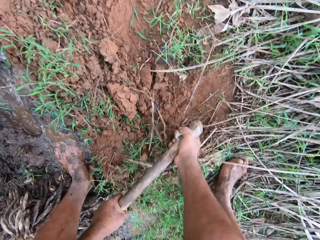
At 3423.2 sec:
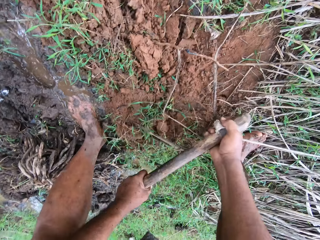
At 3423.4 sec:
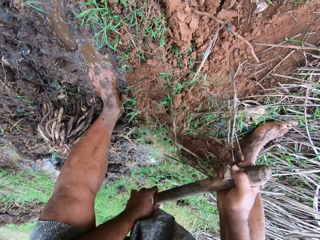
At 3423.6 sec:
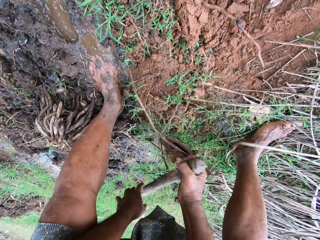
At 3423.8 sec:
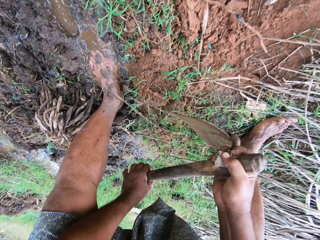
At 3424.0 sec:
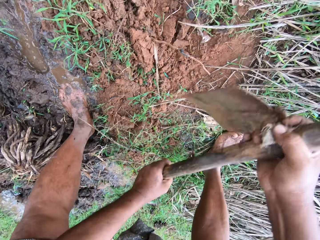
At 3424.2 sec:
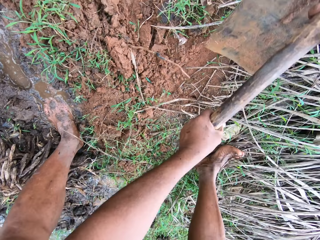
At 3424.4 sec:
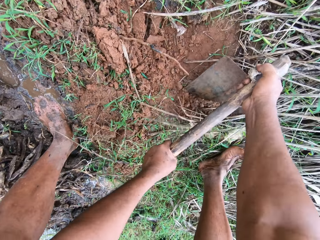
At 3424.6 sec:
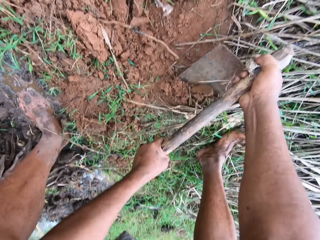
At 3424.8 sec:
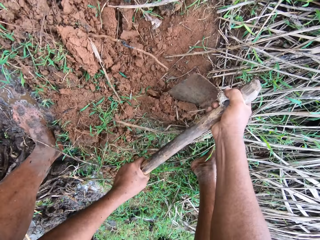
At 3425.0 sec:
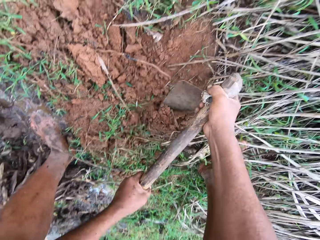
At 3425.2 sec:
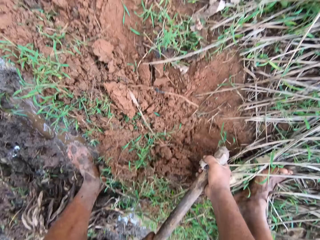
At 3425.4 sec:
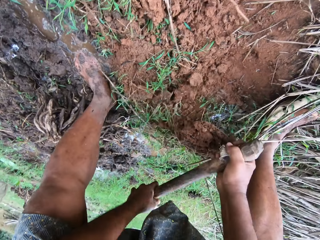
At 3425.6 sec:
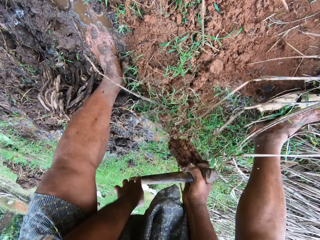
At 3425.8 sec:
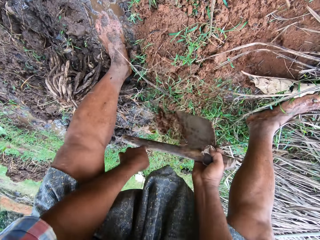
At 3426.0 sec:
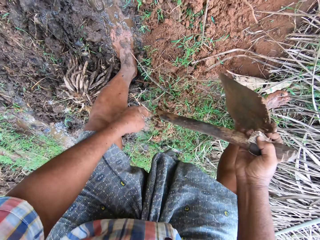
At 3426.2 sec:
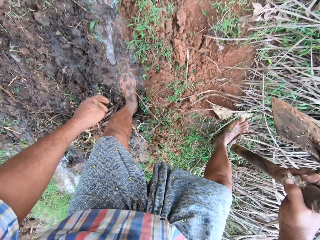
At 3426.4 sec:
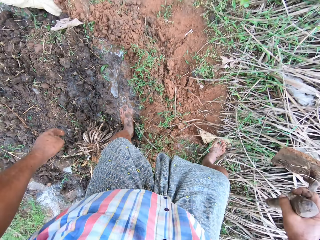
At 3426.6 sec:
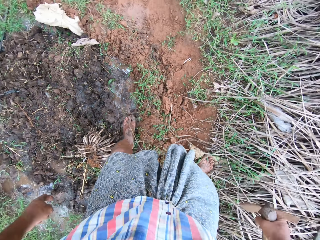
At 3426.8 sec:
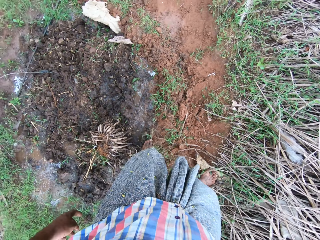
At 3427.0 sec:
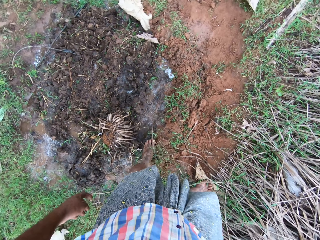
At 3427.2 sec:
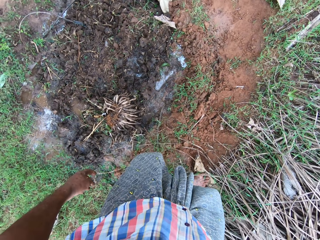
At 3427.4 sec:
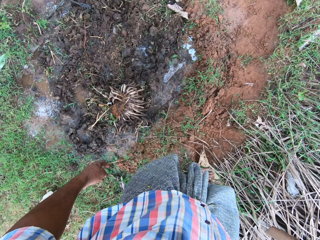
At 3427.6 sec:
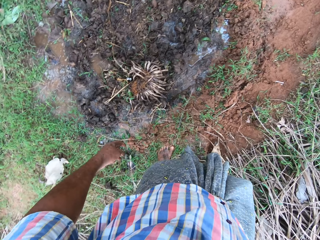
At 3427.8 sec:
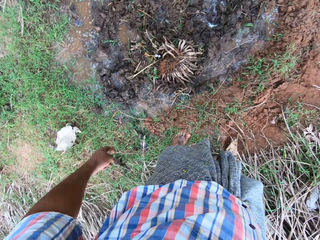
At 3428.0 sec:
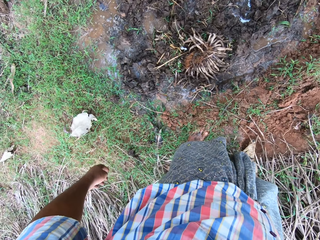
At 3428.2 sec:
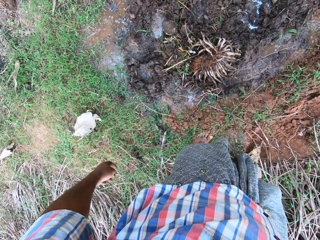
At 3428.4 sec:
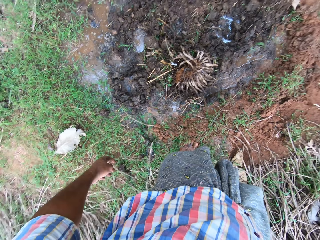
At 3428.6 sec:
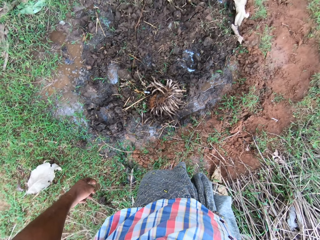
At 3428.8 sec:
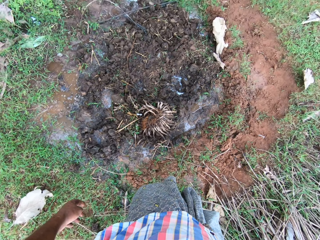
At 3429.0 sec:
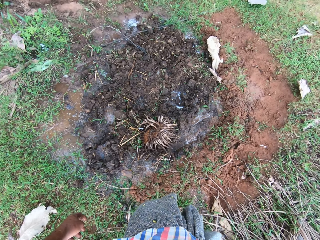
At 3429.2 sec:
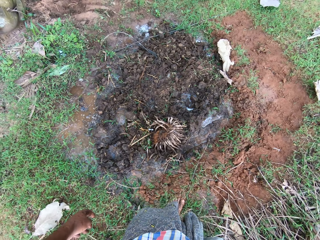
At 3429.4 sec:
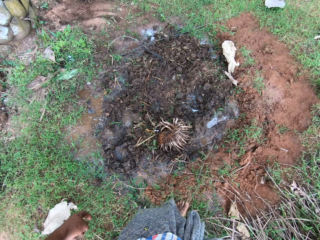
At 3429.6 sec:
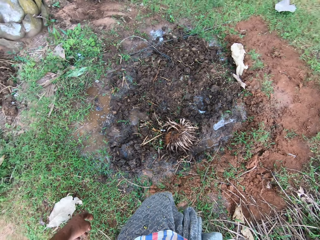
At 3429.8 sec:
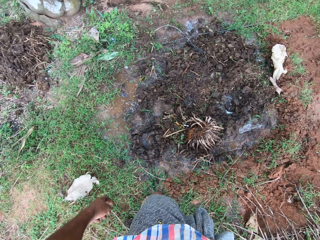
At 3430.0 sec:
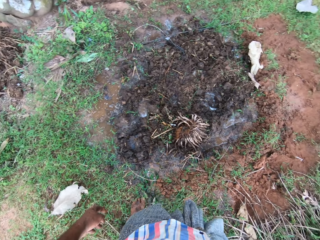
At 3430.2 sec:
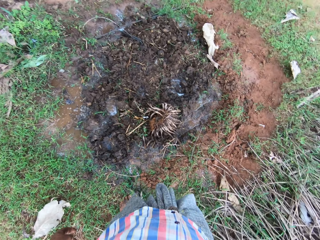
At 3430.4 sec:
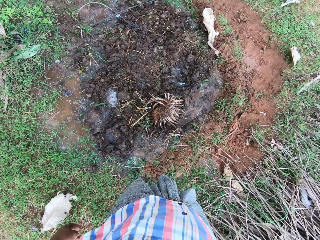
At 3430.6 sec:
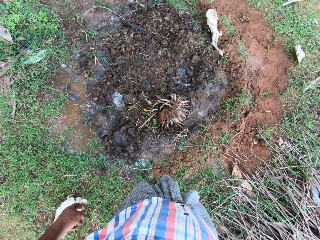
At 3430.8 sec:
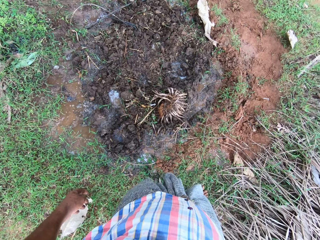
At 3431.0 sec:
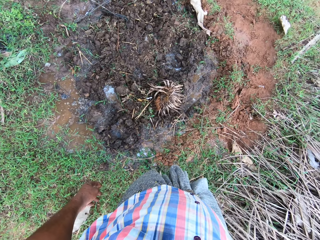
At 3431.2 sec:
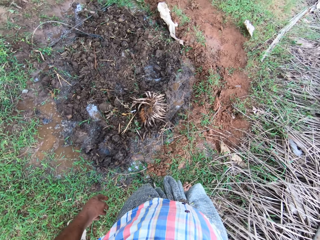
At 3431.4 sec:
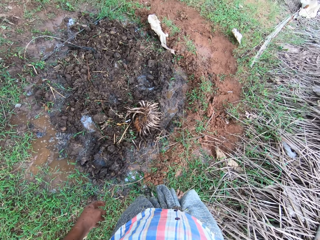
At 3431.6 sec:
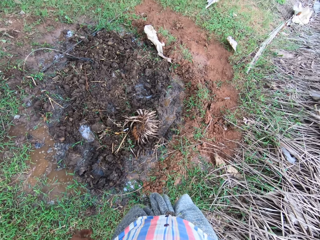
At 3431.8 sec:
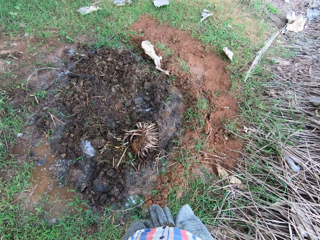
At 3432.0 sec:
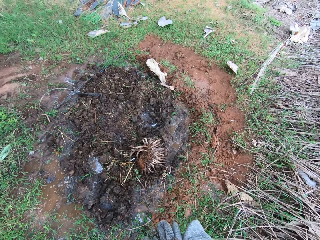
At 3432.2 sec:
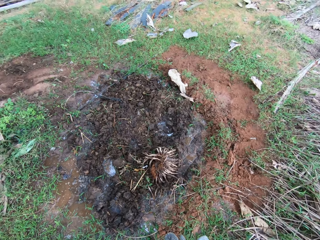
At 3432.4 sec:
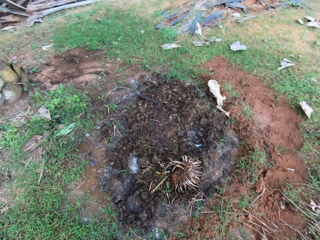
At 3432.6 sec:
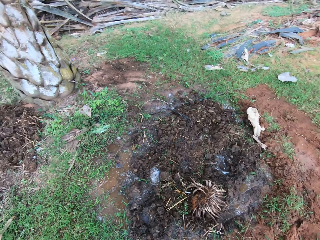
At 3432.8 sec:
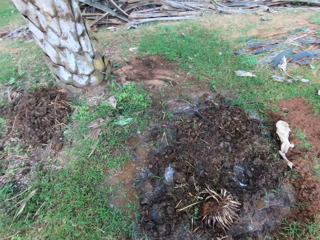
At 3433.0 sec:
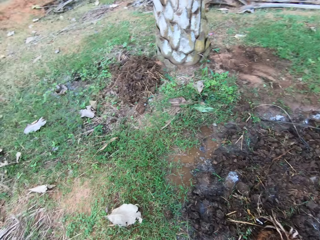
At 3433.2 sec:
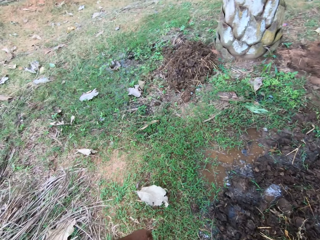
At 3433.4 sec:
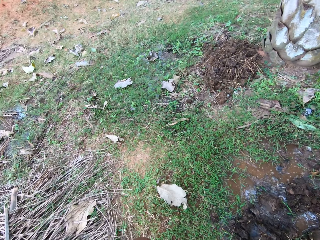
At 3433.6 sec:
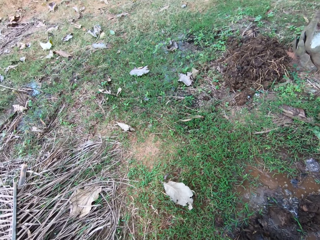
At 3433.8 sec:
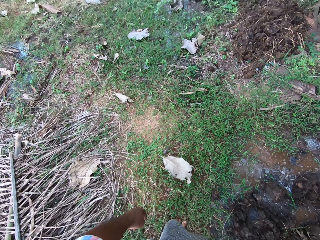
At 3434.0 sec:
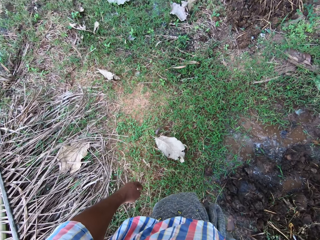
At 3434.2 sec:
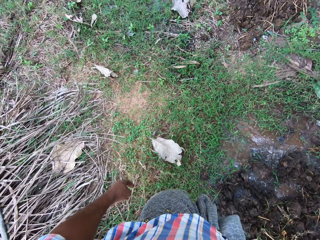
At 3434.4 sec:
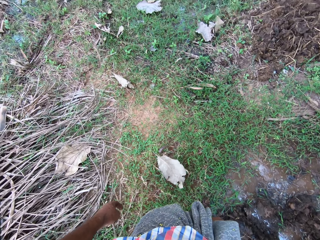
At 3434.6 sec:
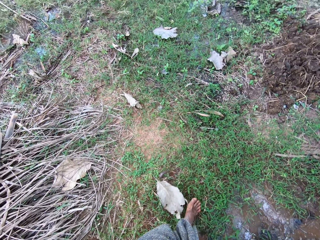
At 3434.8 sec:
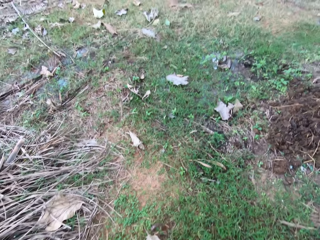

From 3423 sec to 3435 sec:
The camera wearer digs with a hoe. They walk around the compound.

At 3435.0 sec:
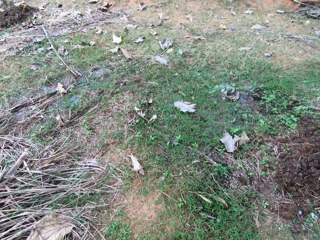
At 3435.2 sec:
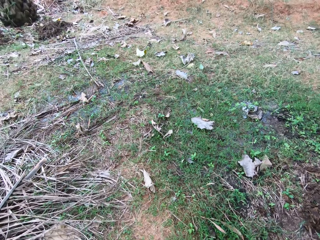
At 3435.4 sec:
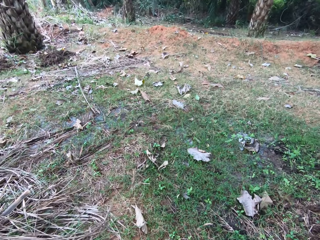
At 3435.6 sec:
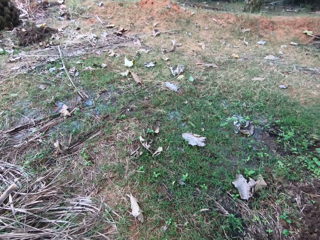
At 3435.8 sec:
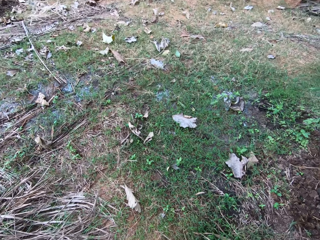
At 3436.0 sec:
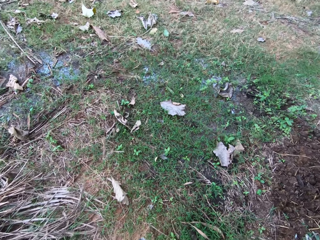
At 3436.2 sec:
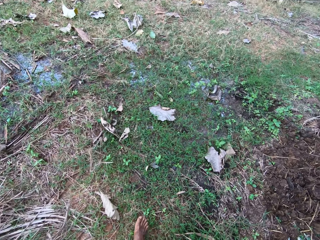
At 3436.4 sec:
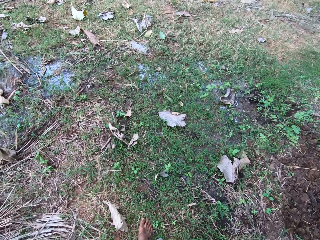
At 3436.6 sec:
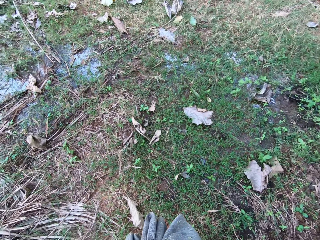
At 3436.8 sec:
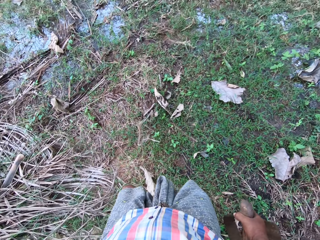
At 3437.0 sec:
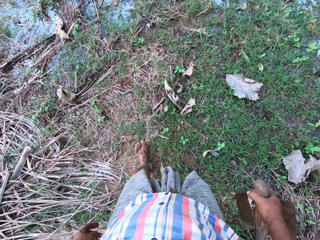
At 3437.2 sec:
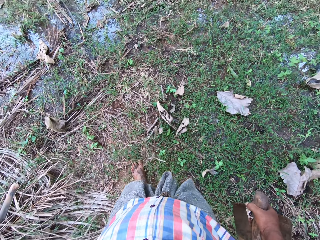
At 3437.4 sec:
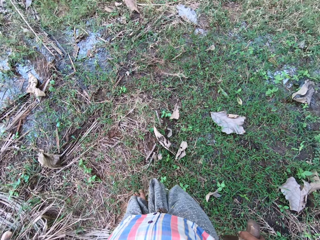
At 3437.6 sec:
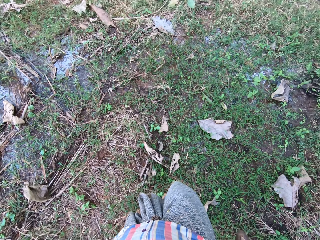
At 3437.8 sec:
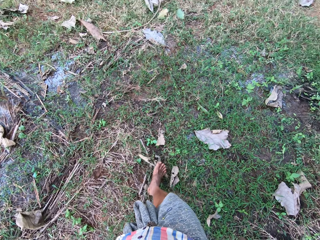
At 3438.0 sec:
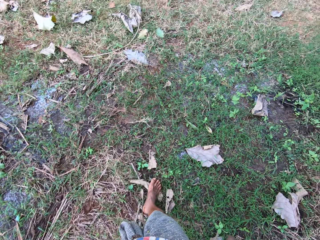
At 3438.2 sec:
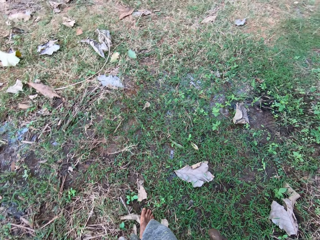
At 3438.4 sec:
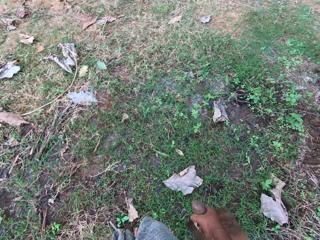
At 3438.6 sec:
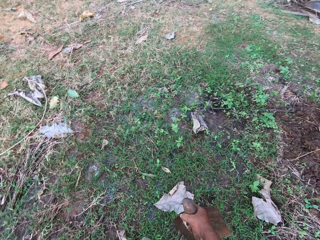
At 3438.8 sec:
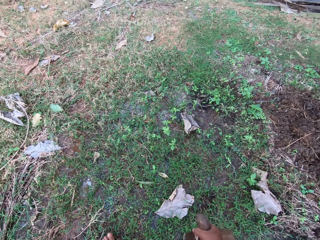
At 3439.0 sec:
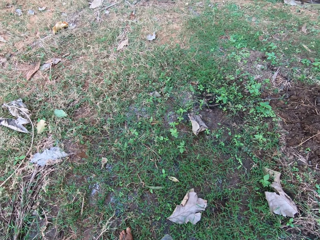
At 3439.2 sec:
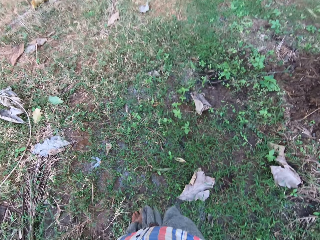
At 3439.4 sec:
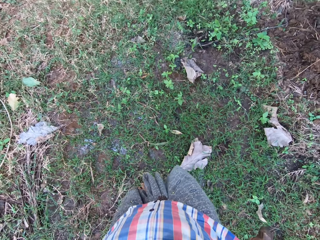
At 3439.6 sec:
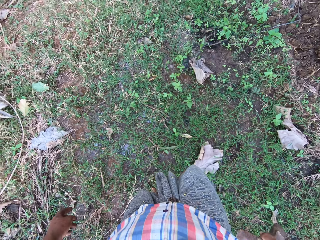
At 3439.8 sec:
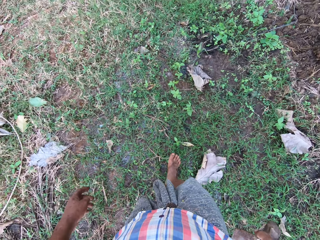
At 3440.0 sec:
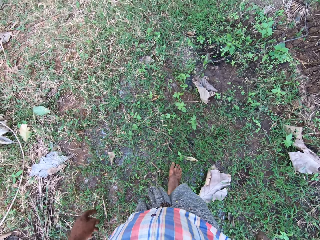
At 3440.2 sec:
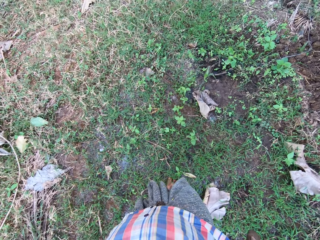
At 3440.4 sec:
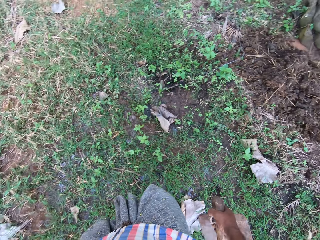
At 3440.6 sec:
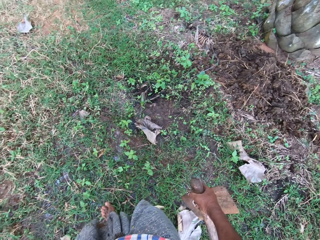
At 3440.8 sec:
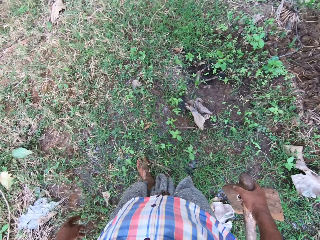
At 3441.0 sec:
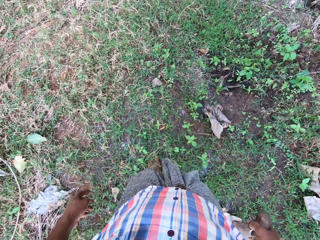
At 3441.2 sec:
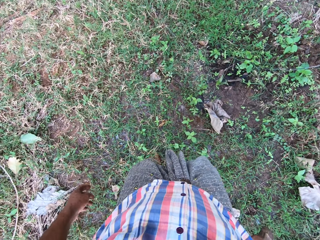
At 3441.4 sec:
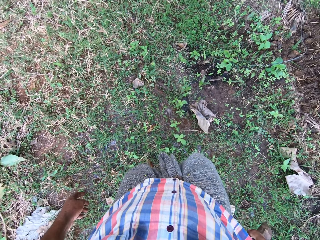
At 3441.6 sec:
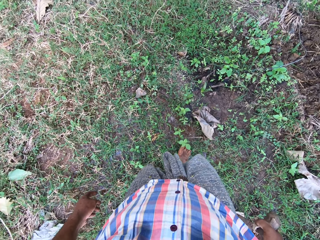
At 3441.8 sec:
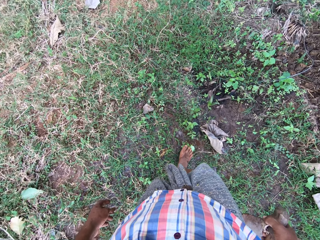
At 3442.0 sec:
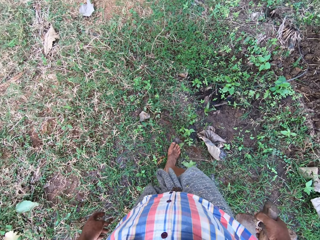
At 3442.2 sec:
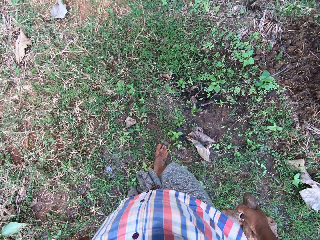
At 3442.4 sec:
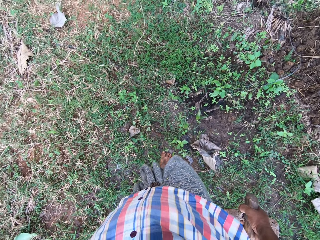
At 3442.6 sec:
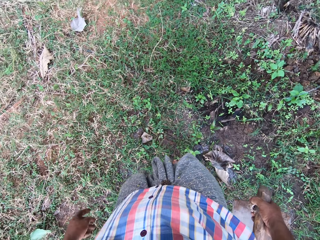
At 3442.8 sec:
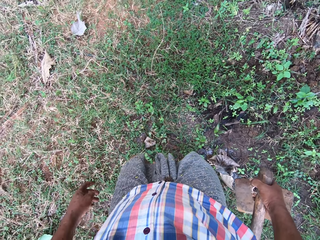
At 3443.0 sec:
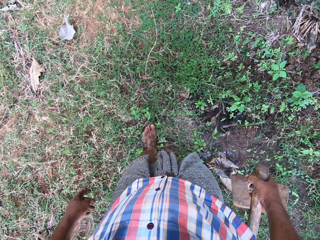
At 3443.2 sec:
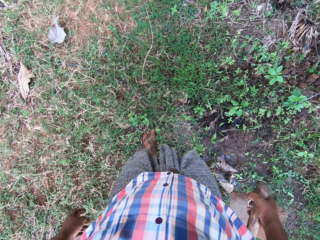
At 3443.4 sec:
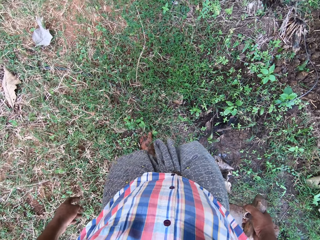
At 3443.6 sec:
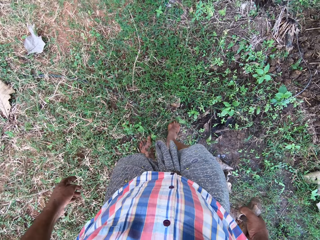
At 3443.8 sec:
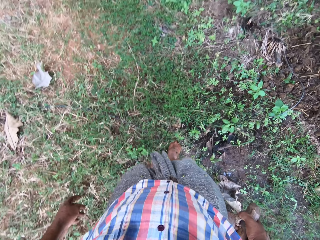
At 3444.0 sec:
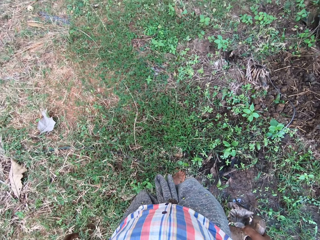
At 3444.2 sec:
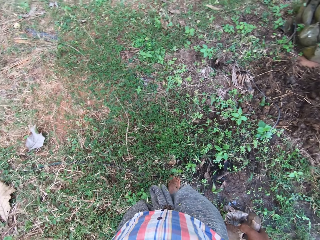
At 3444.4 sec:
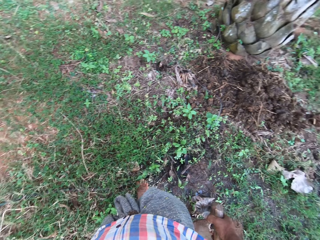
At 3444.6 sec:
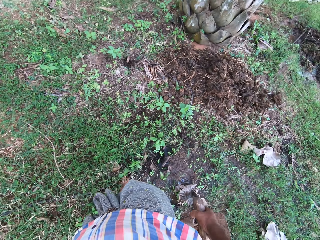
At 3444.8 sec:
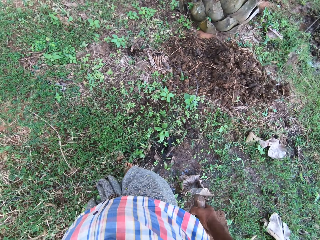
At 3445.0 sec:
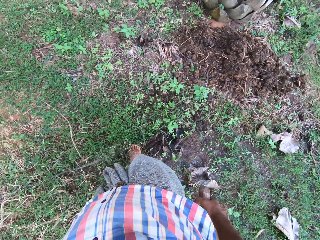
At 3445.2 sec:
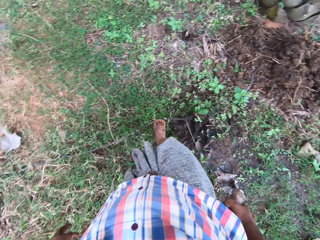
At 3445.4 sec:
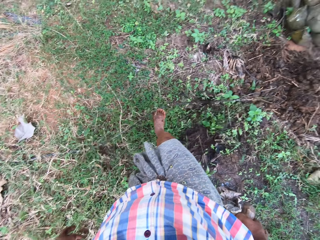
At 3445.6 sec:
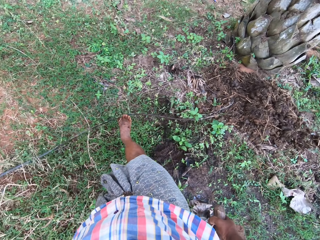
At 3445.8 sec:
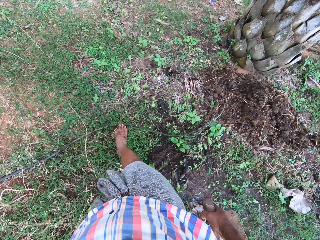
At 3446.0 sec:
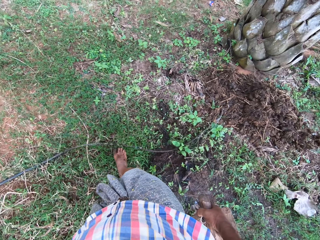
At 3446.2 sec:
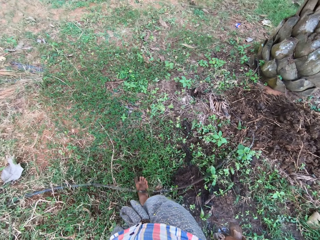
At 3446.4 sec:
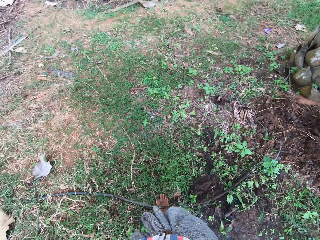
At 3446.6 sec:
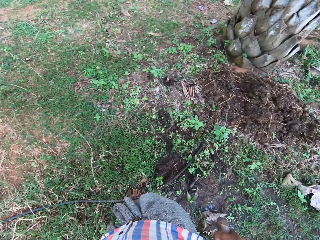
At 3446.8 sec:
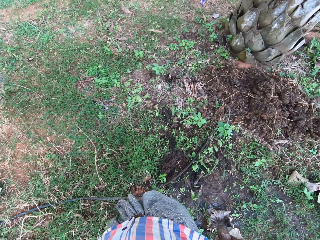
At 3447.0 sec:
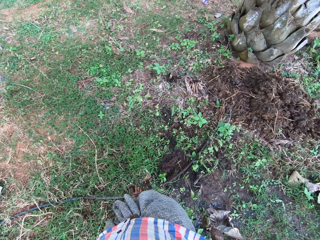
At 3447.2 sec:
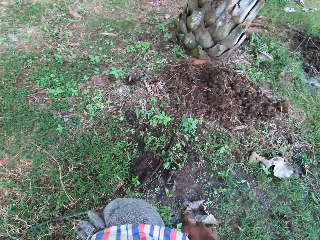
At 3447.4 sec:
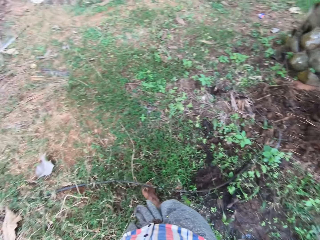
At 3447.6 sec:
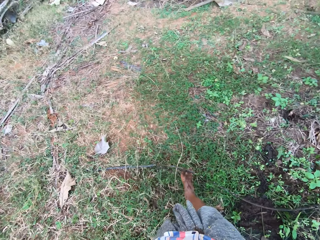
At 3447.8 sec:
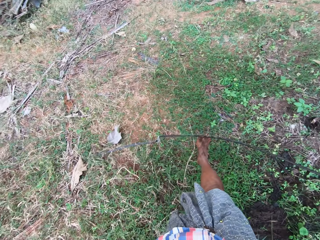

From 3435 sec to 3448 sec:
The camera wearer pulls out a wire from the ground with his right leg. He kicks a hose pipe.
